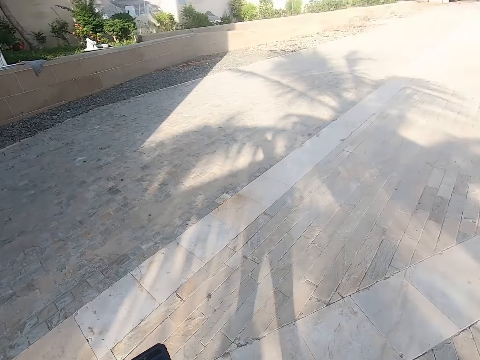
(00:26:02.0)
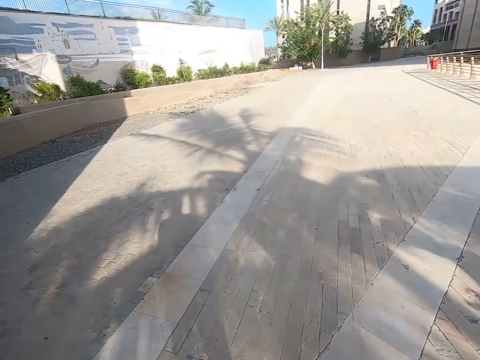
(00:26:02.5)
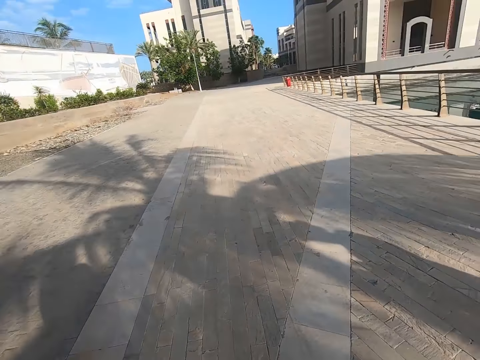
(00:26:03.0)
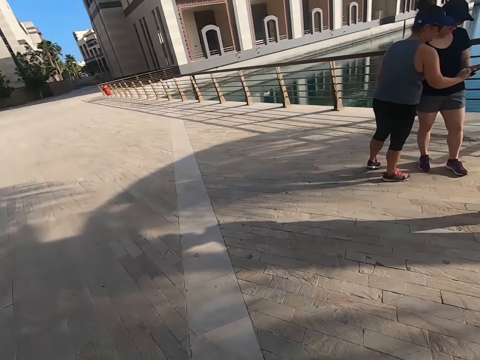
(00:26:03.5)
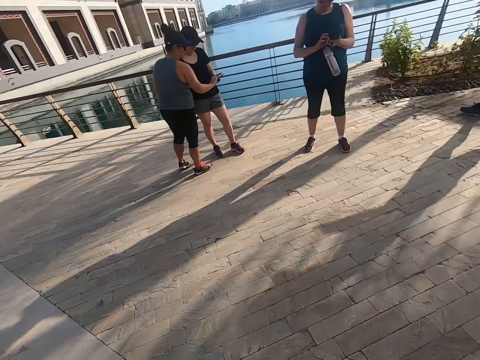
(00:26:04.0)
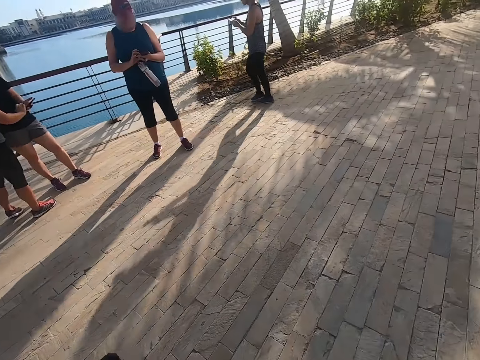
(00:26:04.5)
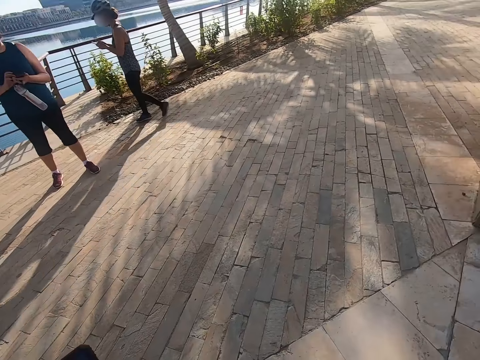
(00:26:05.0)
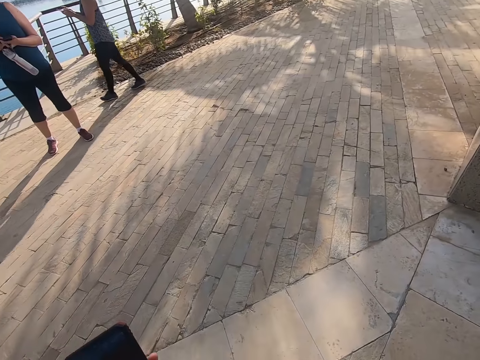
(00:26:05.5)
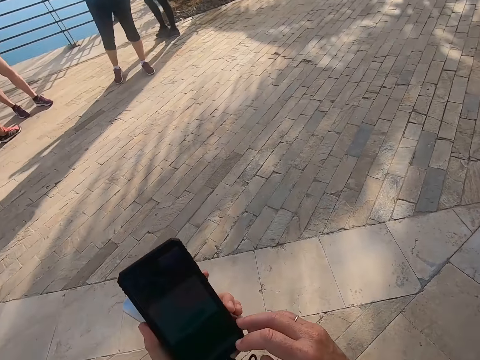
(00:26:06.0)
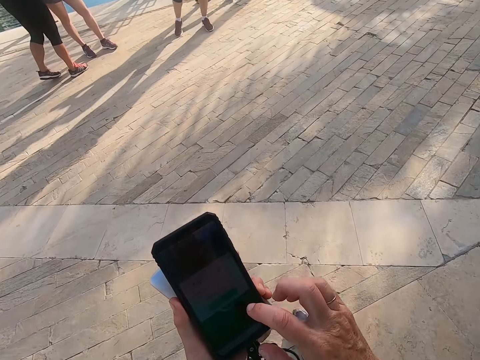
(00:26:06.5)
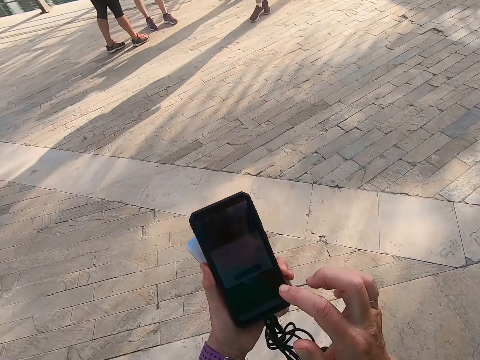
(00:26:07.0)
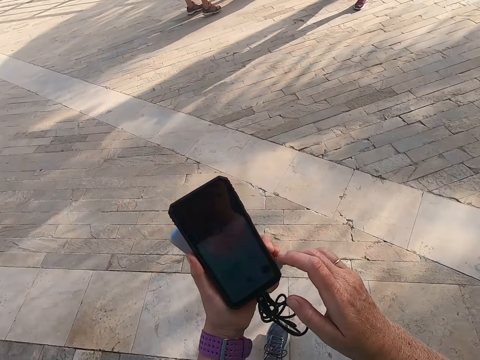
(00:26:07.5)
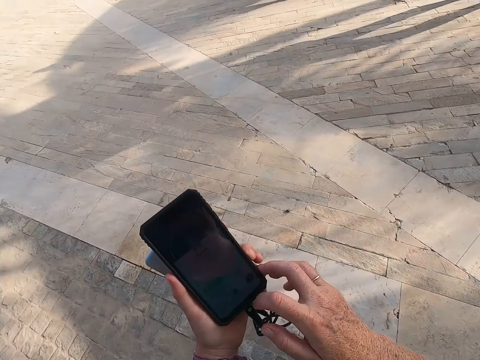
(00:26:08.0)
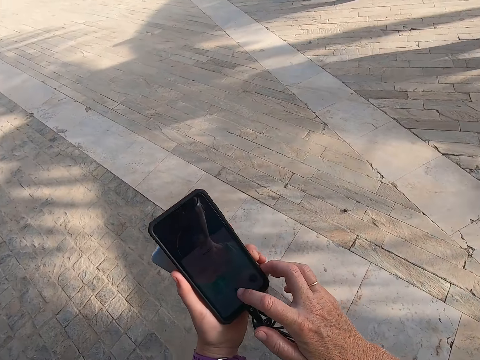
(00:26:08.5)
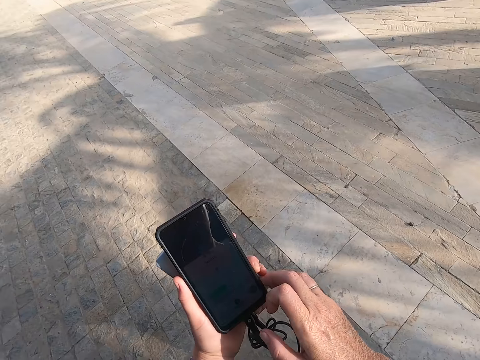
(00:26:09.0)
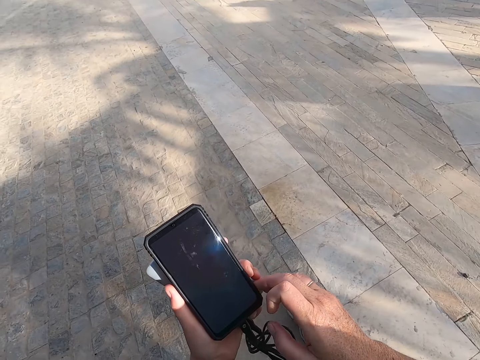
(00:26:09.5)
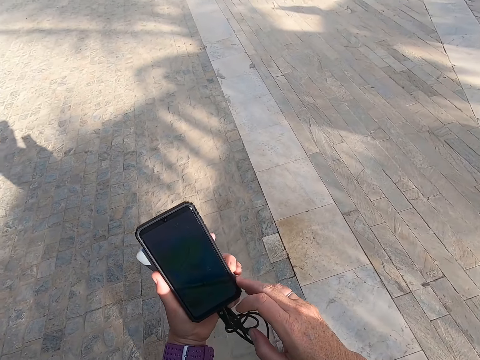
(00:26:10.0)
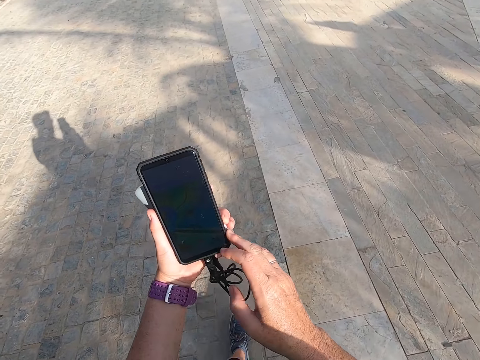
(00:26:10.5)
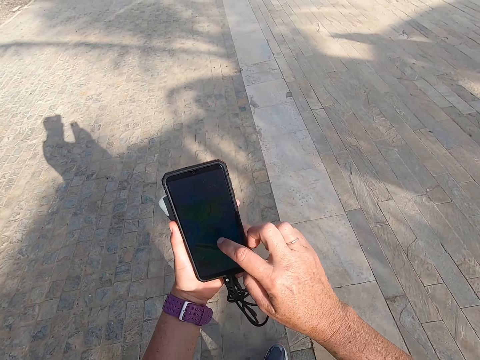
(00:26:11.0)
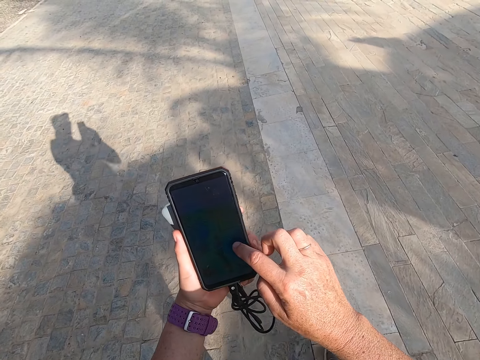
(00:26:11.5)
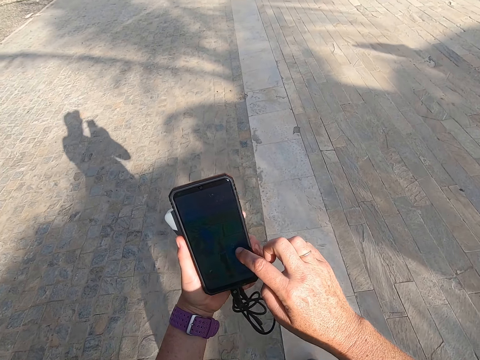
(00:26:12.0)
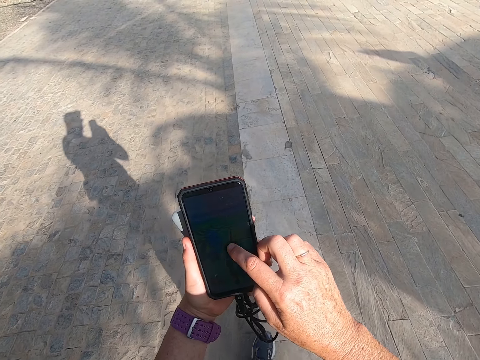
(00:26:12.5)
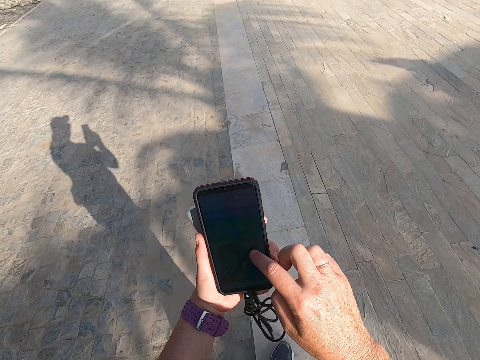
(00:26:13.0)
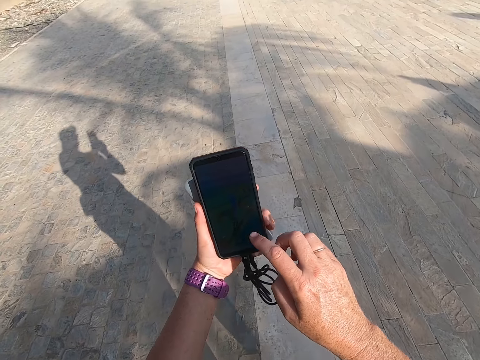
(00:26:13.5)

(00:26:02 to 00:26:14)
The camera wearer looks around the road. A man scrolls the phone. Another man holds the phone. Another man scrolls the phone. Another man walks on the road. The camera wearer scrolls the phone. They hold the phone. They walk on the road. They scroll the phone.

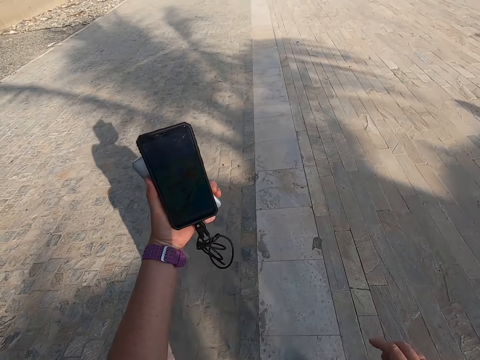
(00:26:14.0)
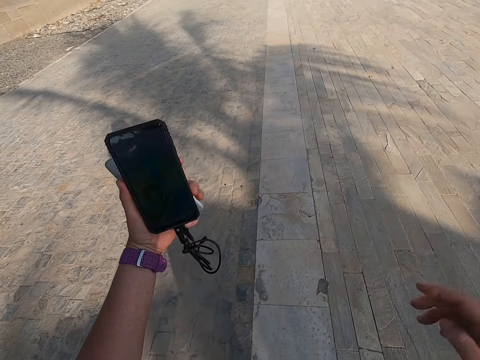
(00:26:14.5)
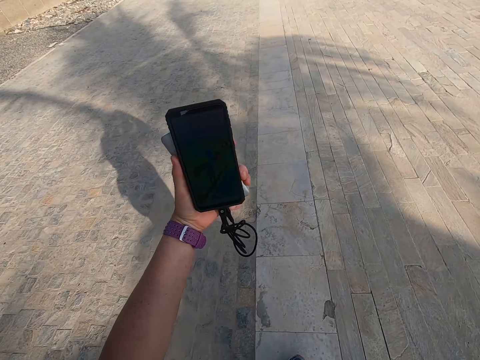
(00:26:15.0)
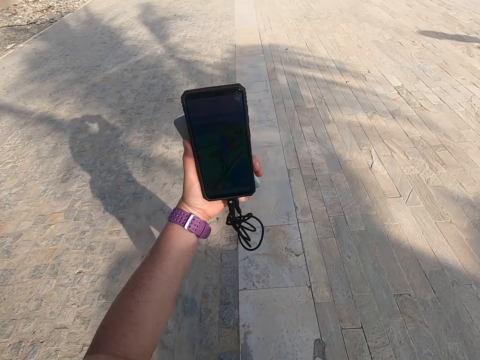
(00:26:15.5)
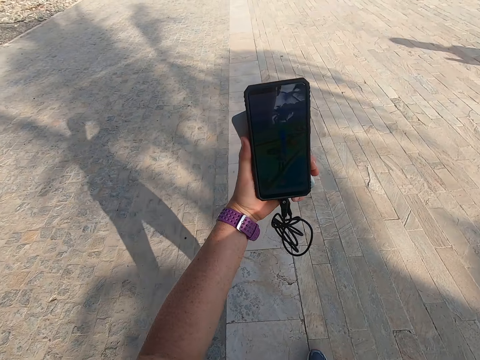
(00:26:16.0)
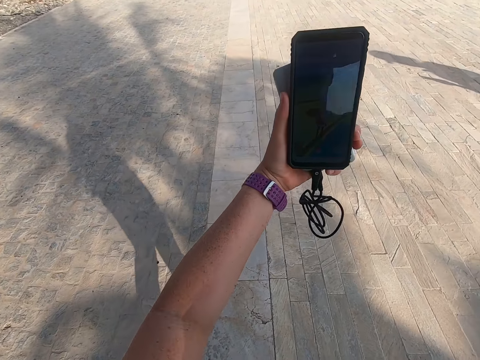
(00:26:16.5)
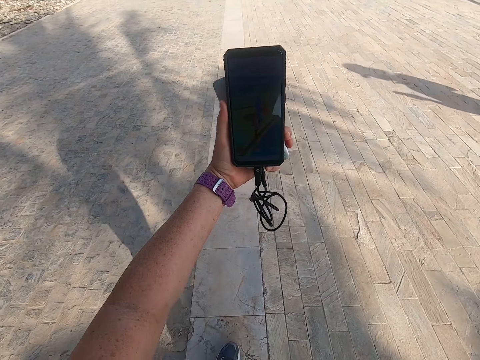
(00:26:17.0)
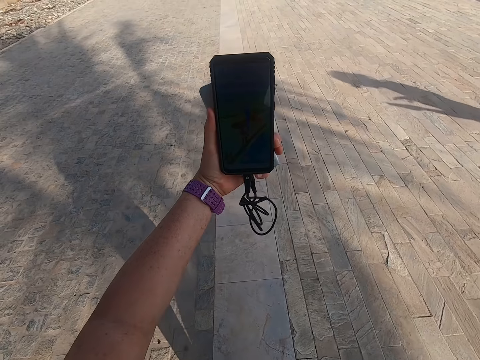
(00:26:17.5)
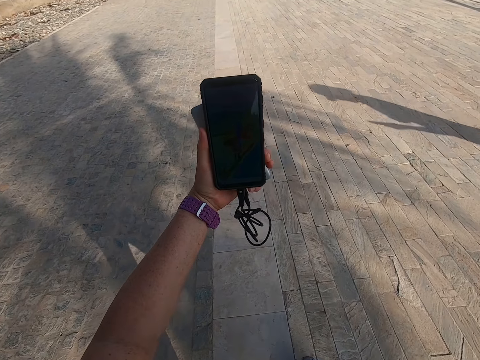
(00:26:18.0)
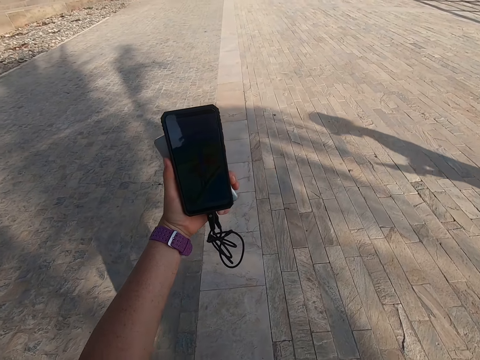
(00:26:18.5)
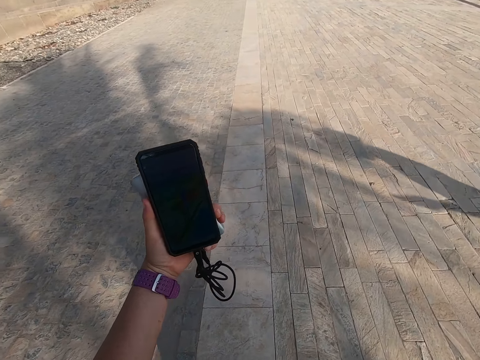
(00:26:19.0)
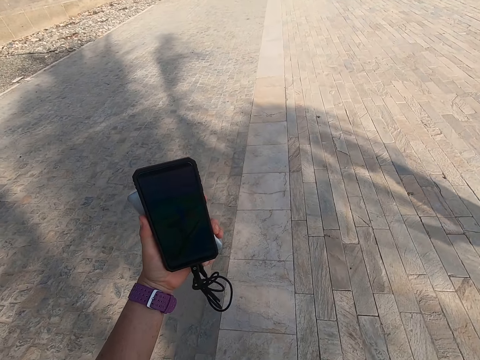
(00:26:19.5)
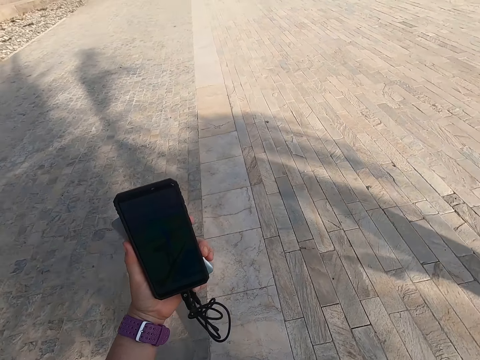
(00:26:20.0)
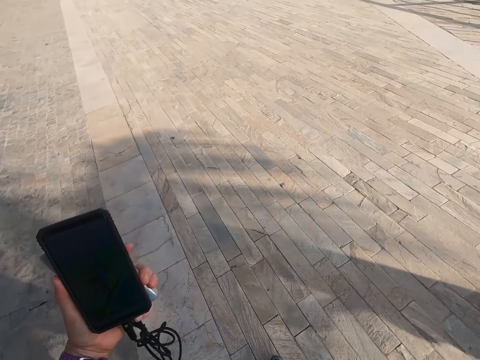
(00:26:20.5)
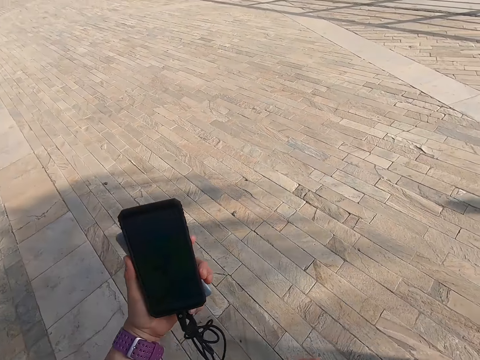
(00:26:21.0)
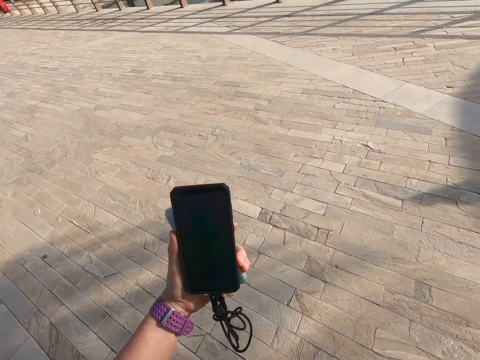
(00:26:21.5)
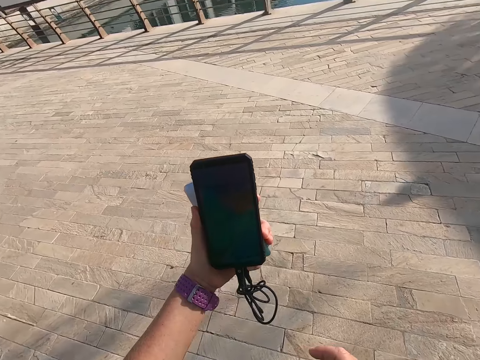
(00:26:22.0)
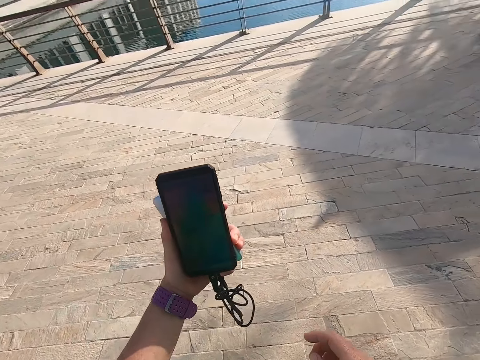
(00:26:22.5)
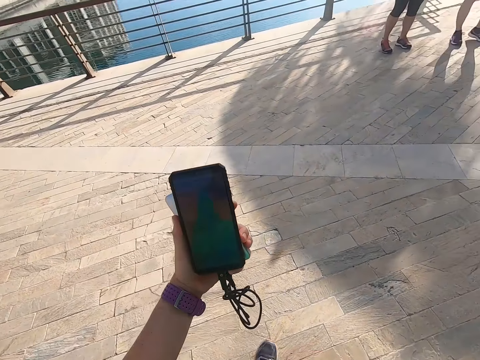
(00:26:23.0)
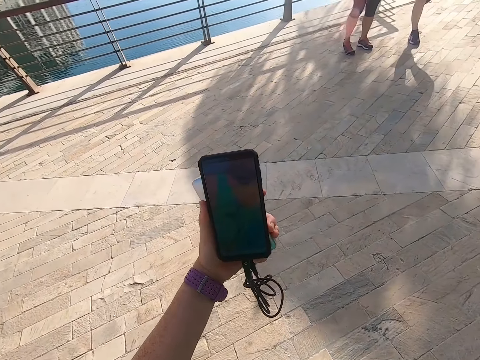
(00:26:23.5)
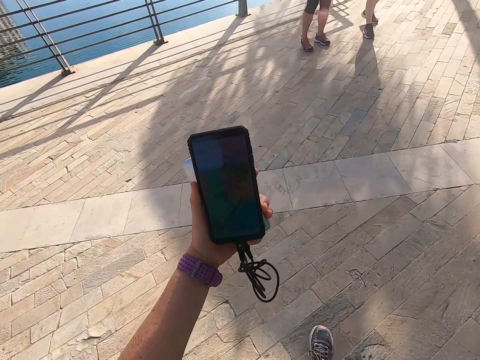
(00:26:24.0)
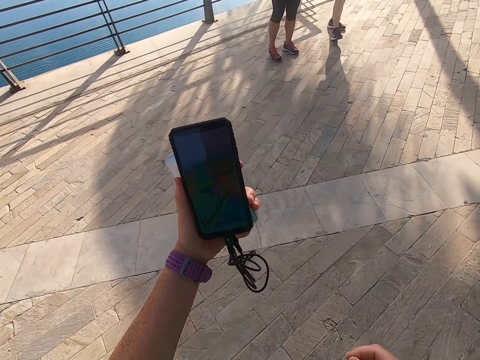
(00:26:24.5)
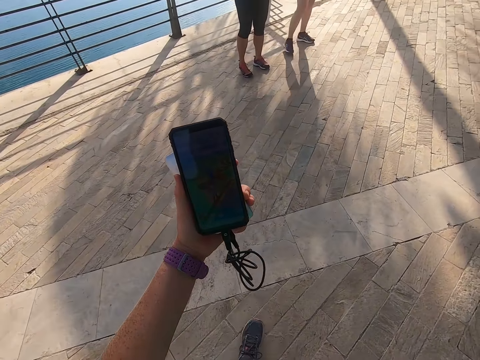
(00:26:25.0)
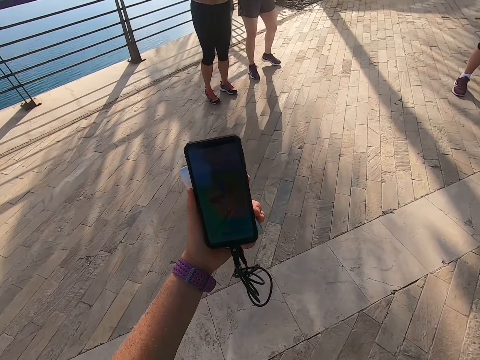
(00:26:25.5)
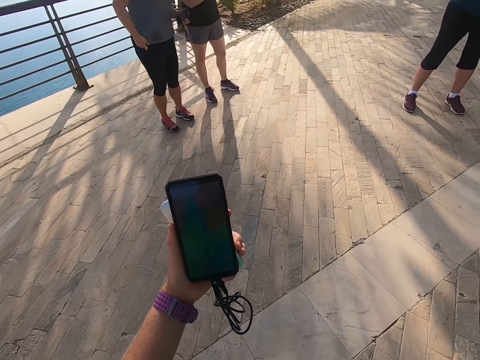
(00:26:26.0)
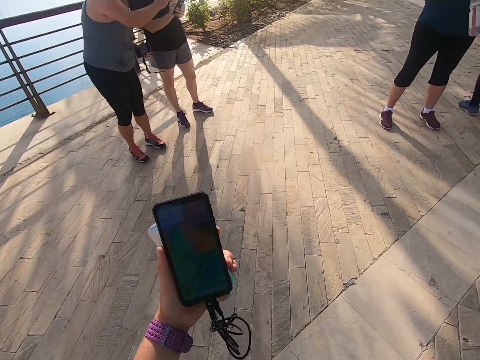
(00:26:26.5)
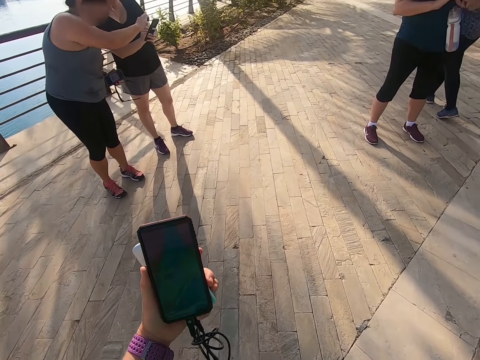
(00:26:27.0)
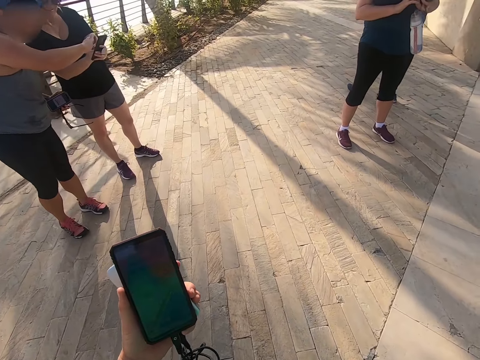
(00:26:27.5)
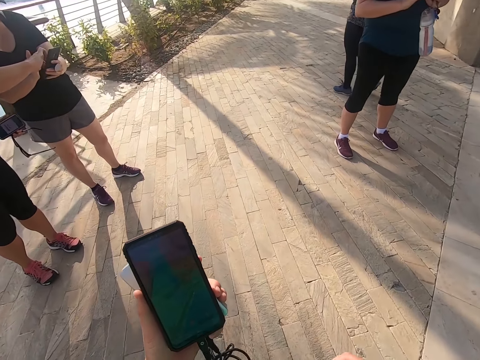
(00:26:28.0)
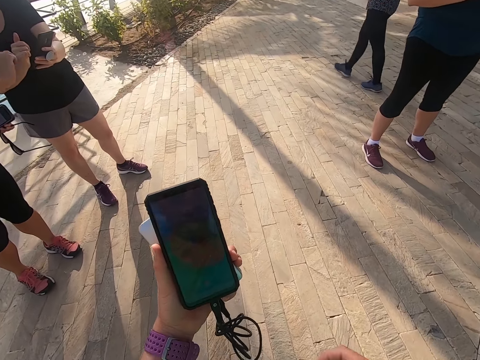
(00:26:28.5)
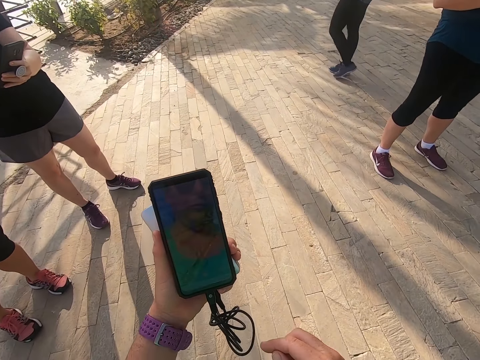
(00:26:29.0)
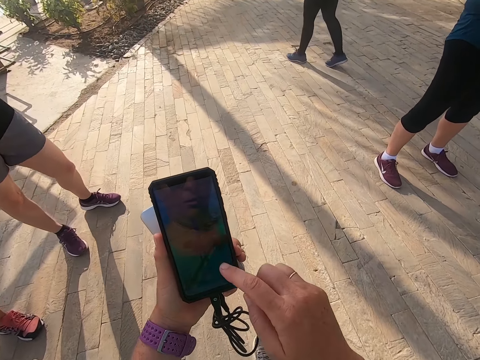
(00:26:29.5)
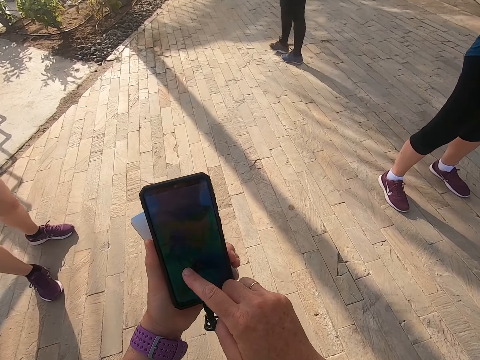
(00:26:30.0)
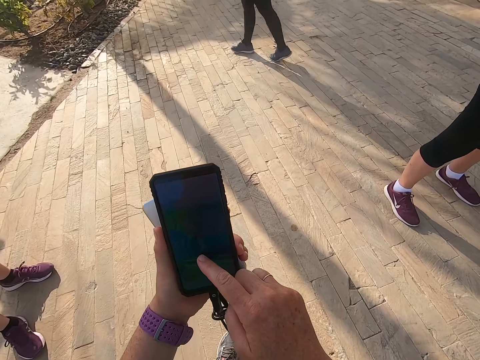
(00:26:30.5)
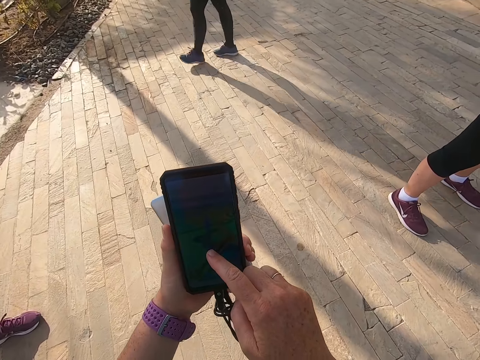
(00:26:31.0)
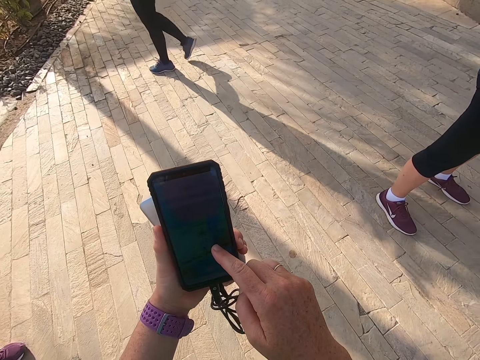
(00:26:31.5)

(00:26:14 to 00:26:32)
The camera wearer takes a selfie. They look on the phone. They walk on the road. They look on the phone. They walk on the road. A man holds the phone. Another man scrolls the phone. The camera wearer looks on the phone. Another man looks on the phone. Another man walks on the road. The camera wearer scrolls the phone. They hold the phone.
